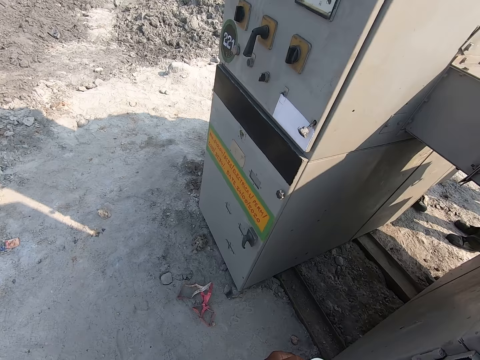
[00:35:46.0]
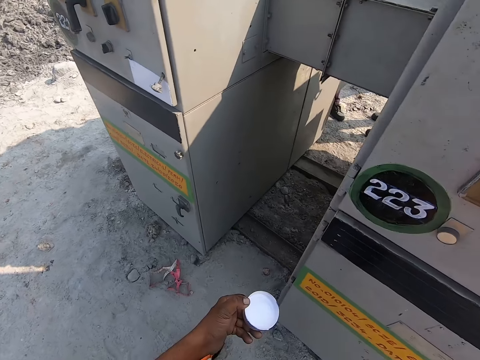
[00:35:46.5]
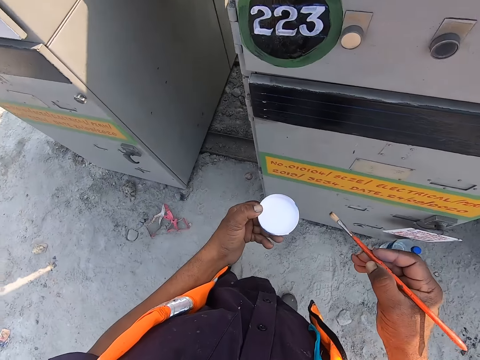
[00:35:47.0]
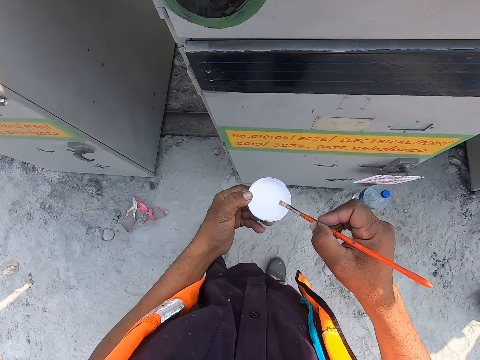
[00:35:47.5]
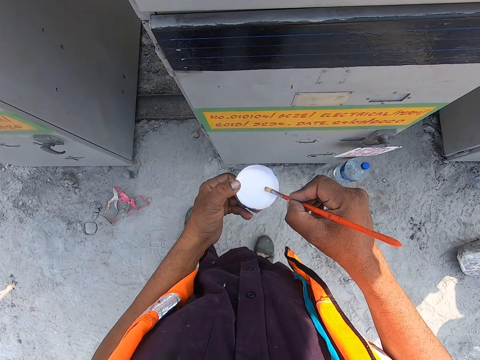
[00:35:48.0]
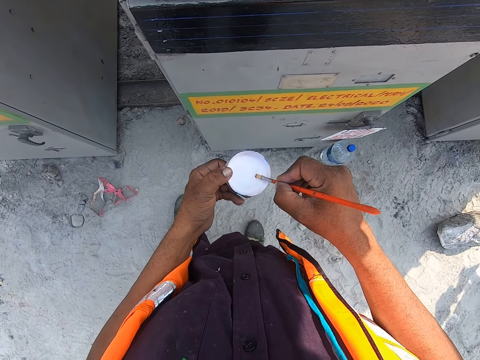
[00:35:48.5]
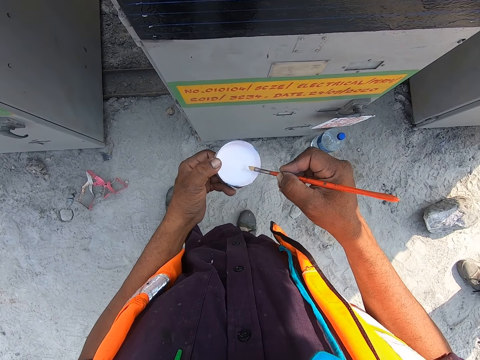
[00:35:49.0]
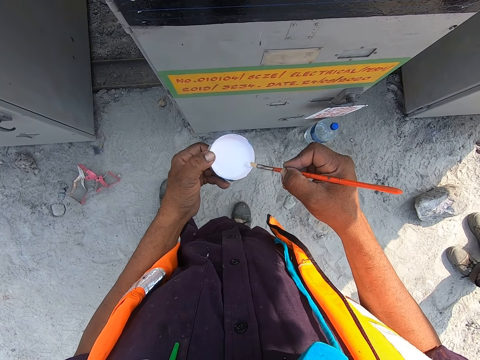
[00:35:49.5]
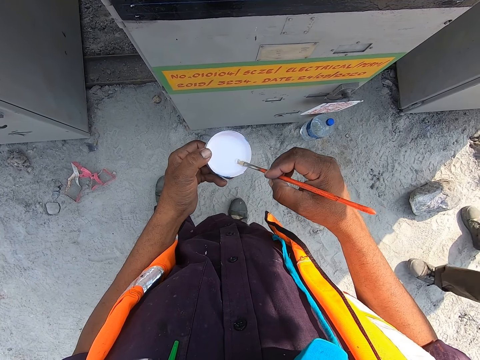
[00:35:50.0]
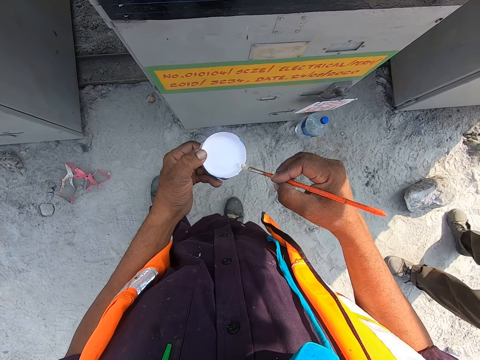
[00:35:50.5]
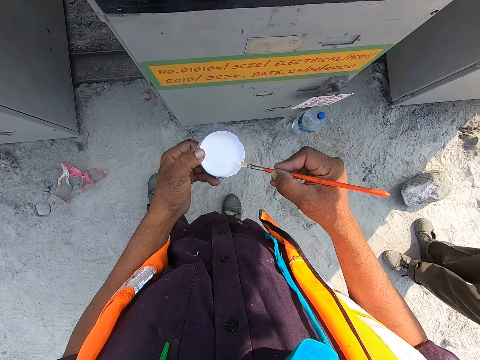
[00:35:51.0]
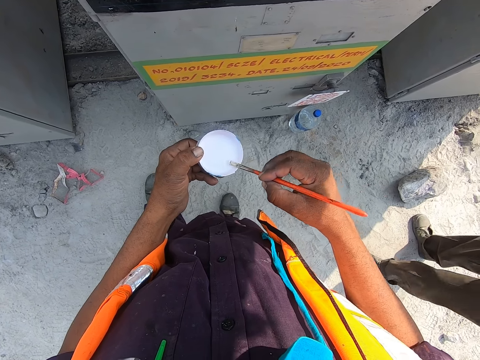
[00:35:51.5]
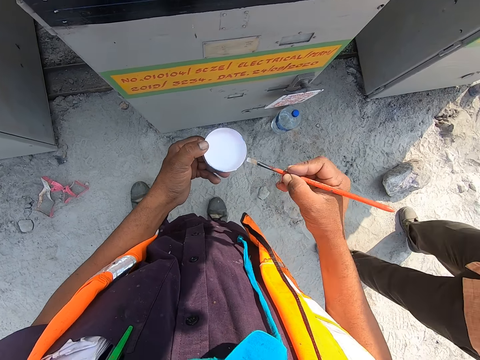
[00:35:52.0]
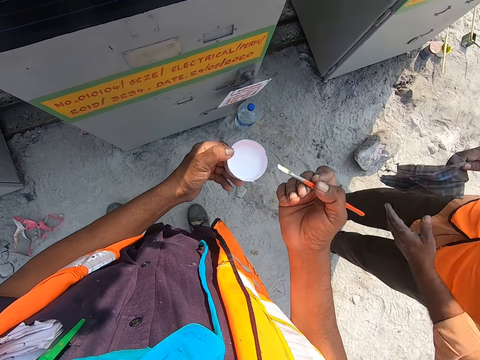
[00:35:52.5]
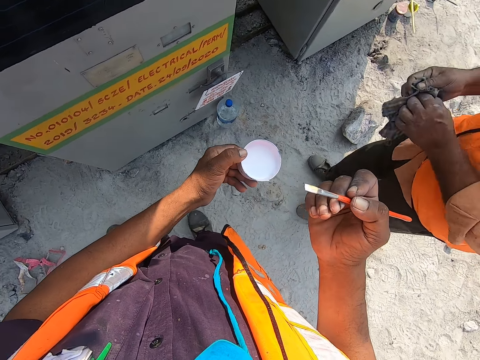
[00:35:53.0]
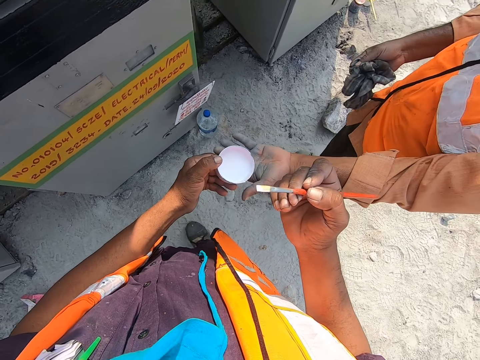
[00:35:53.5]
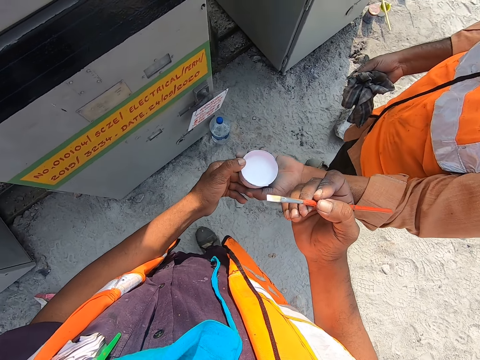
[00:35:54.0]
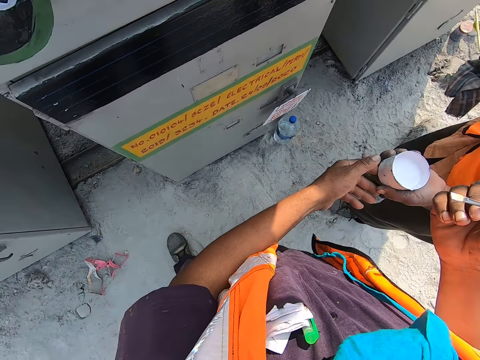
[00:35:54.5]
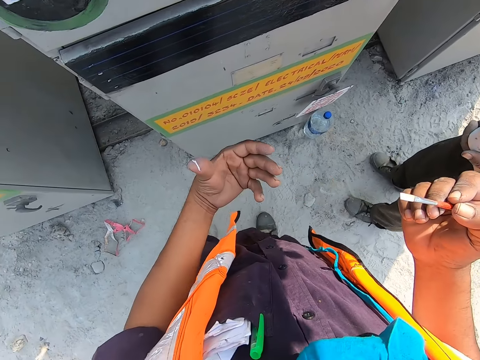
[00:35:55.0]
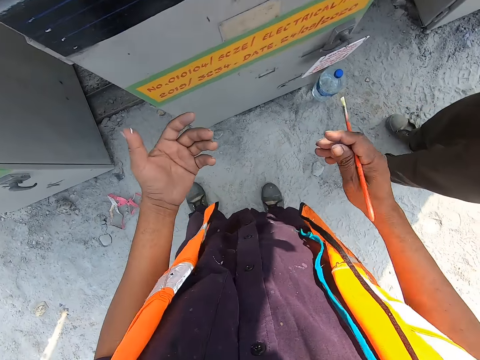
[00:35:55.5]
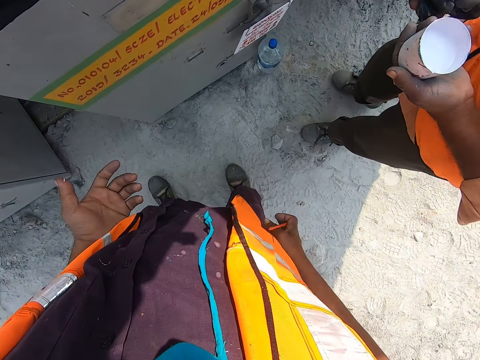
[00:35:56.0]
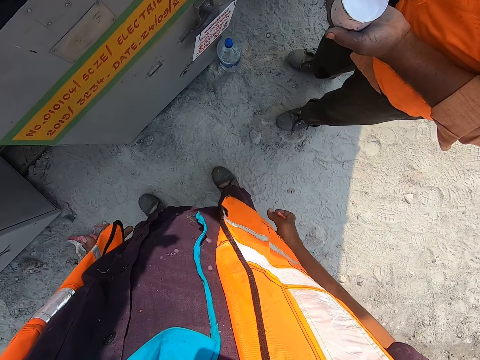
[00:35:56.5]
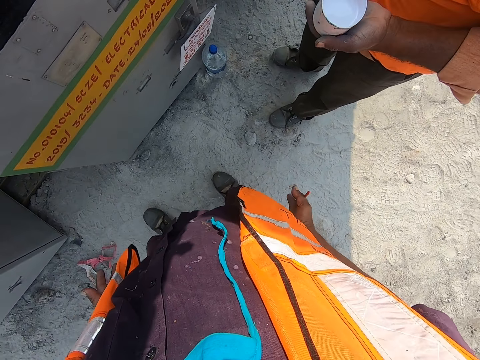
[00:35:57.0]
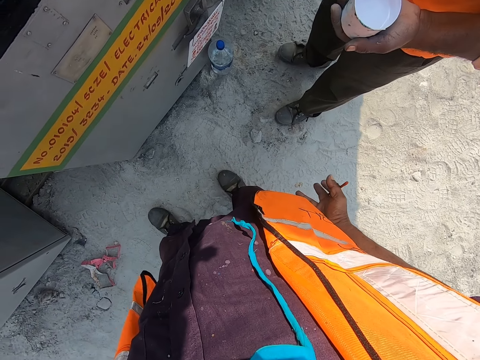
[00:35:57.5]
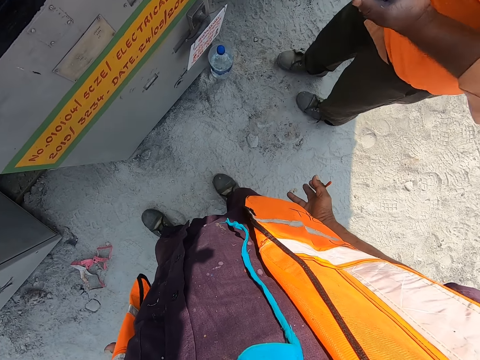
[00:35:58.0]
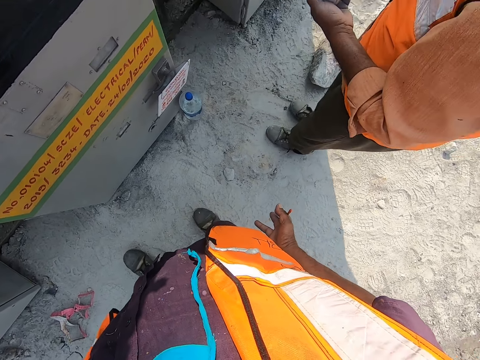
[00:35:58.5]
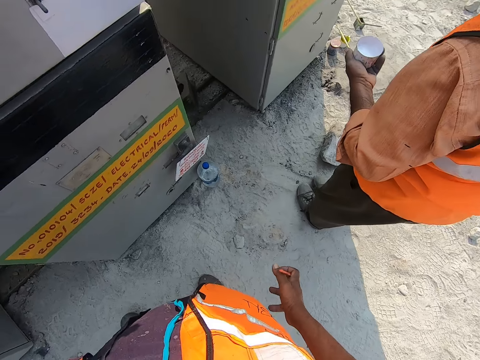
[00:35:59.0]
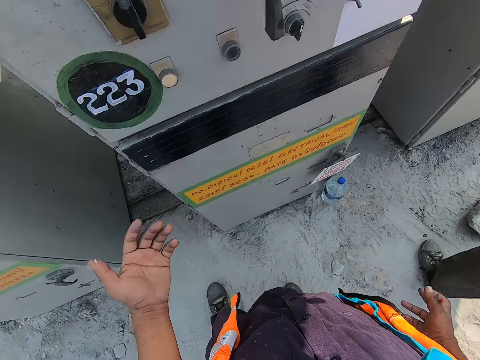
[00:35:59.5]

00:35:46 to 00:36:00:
The camera wearer dips the brush in the paint. He presses the brush on the container. He hands a man the container with paint. He looks at his finger. He moves his hands on the waist.

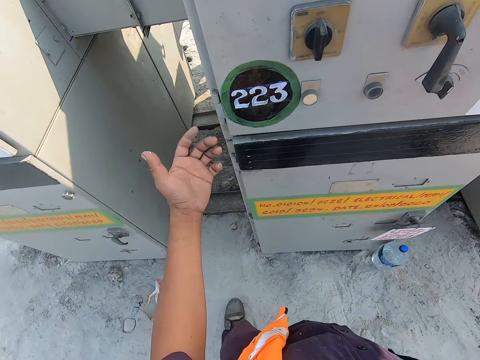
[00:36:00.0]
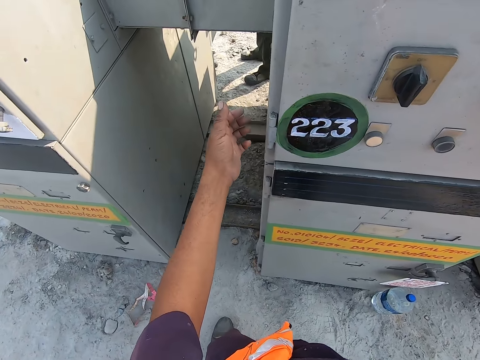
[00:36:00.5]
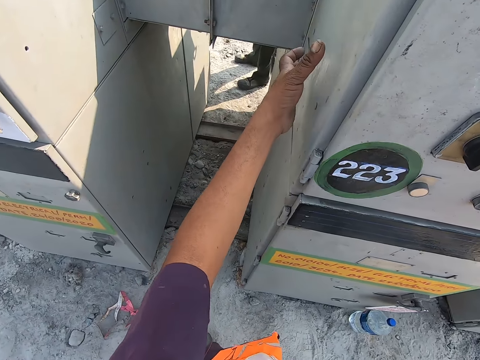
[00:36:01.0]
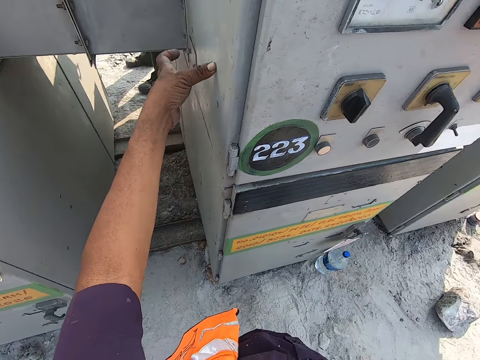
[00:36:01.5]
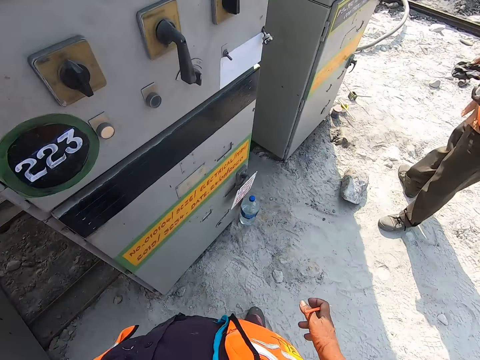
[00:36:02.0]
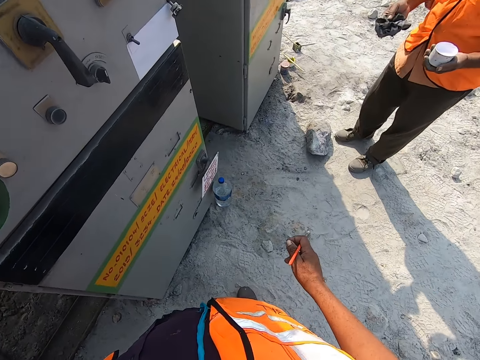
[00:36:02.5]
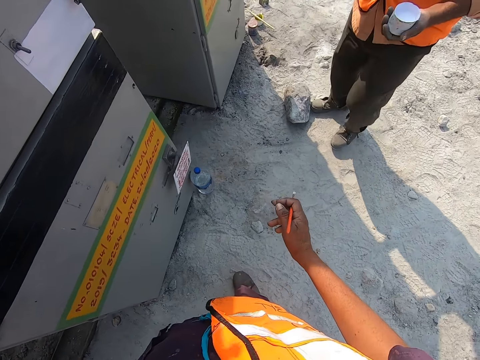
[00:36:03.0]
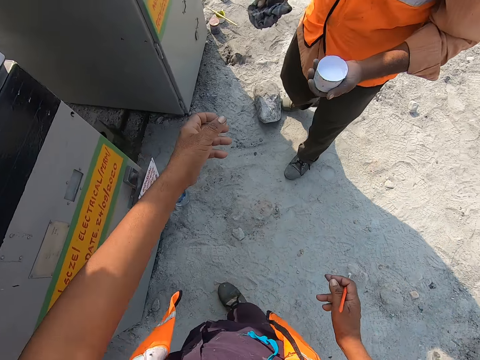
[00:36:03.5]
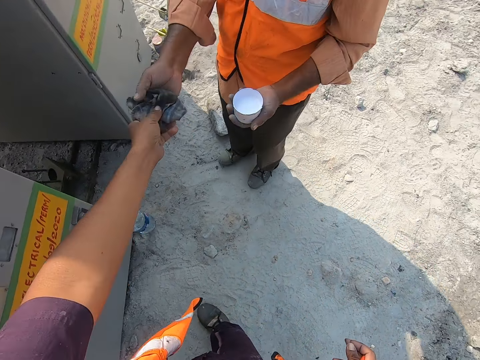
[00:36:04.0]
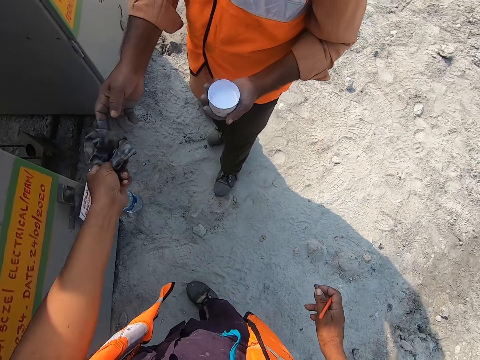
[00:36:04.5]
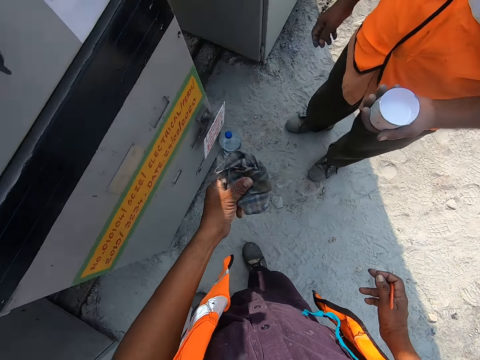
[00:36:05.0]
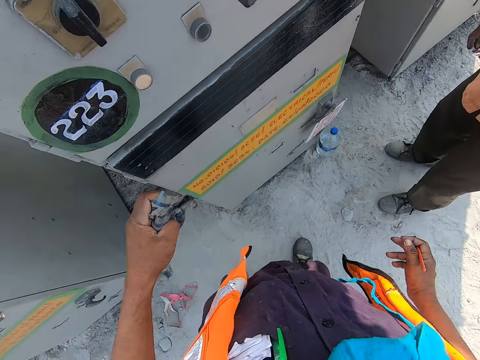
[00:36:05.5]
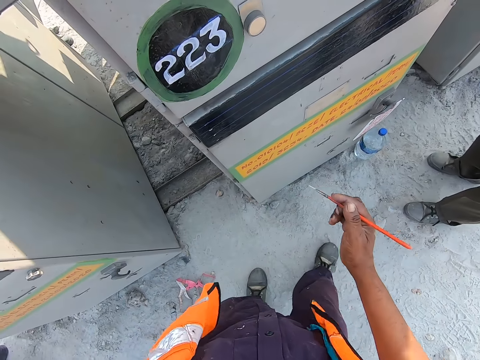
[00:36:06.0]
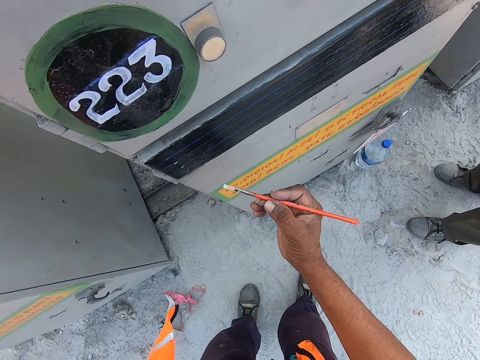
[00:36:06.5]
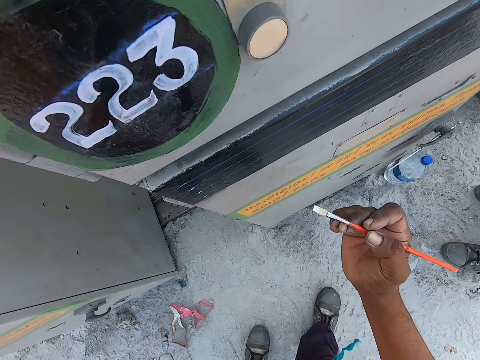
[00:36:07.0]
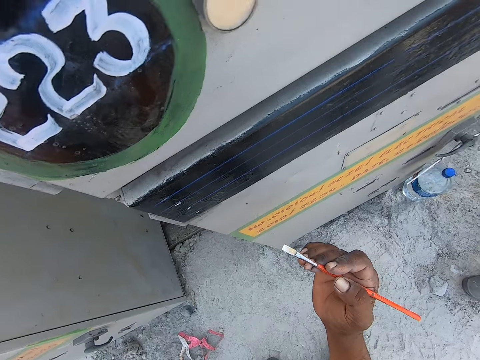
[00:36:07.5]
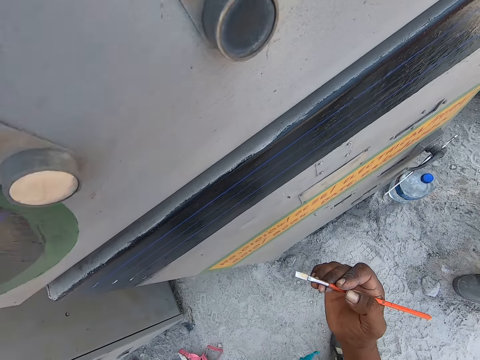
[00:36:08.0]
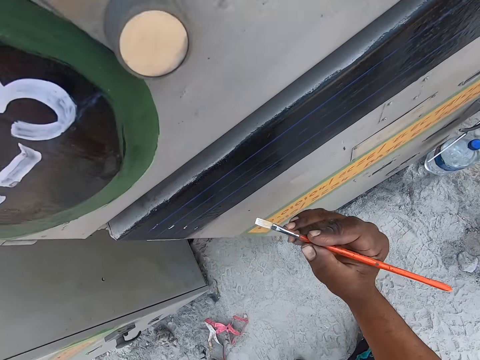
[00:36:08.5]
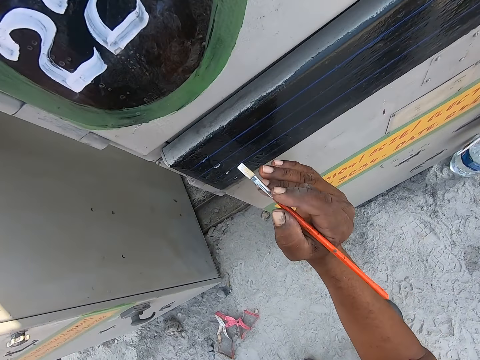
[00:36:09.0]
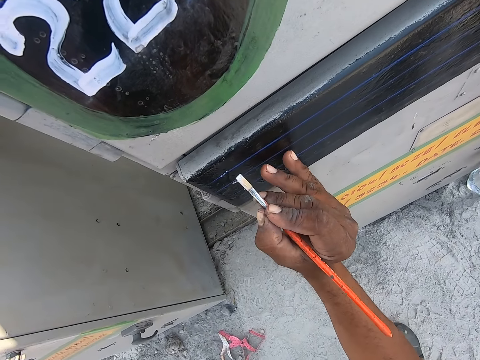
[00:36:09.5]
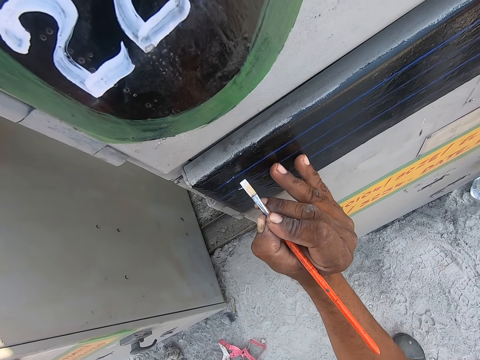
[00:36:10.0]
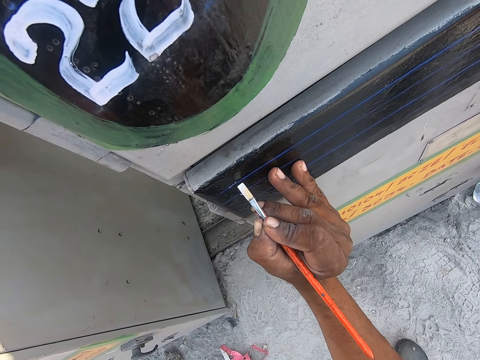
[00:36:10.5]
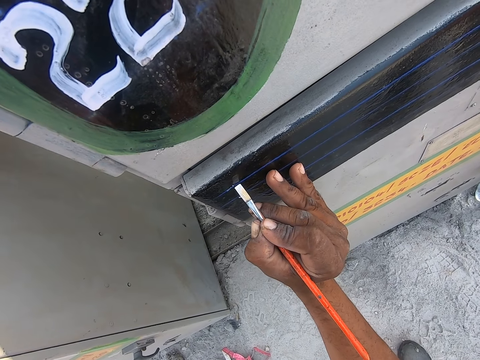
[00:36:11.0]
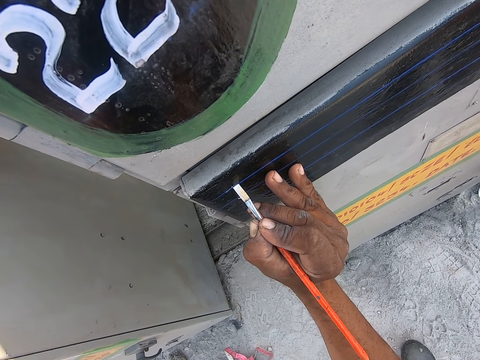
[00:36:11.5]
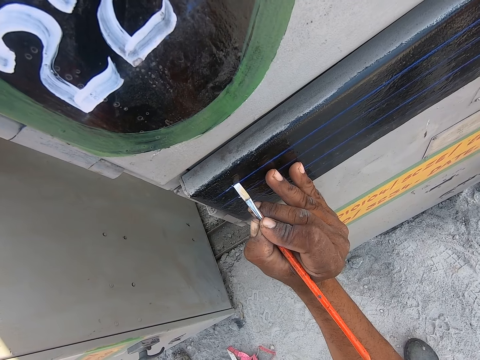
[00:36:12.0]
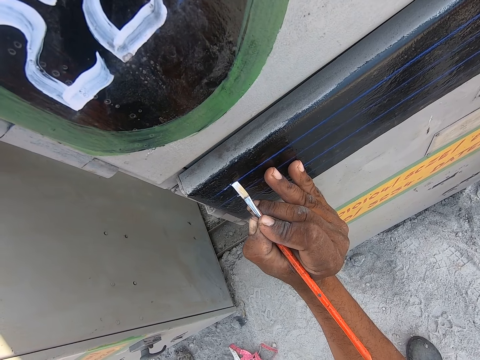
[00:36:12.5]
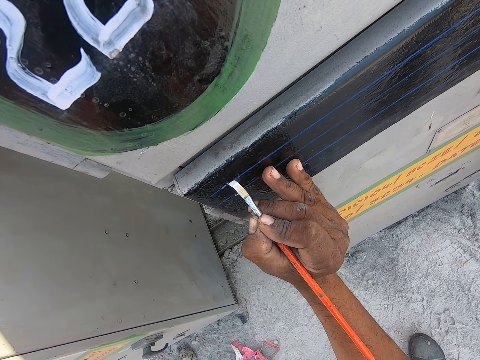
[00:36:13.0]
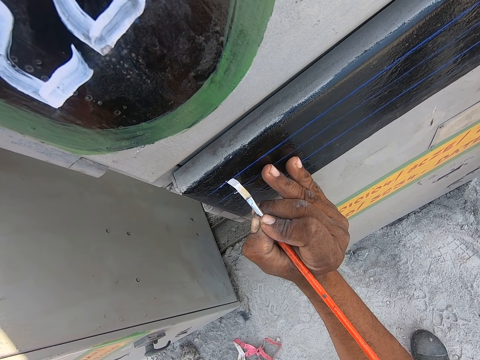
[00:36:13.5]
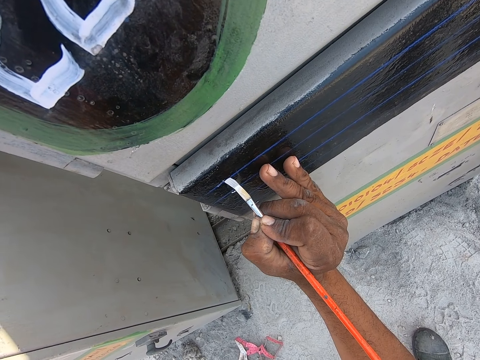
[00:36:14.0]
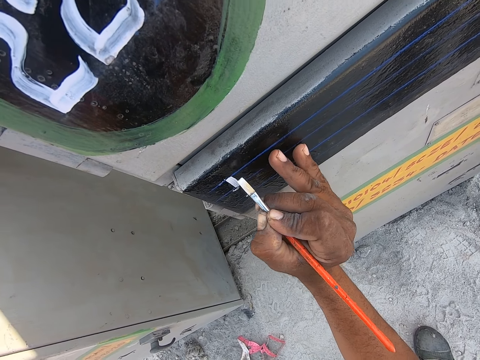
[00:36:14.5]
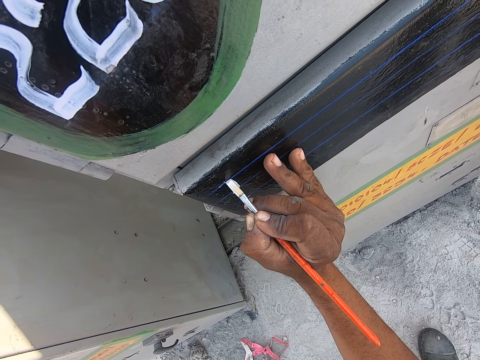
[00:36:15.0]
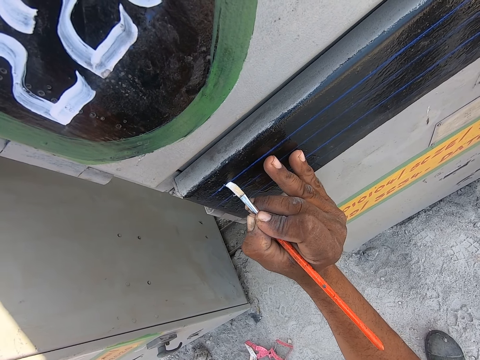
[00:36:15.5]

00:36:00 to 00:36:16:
The camera wearer wipes the paint from the hand. He rubs his finger on the machine. He takes a piece of cloth. A man hands the camera wearer the piece of cloth. The camera wearer writes on the machine with the paint brush. The man talks to the camera wearer.
